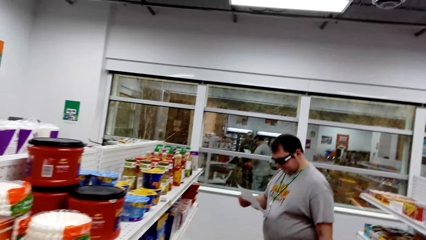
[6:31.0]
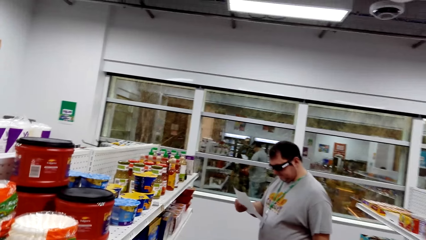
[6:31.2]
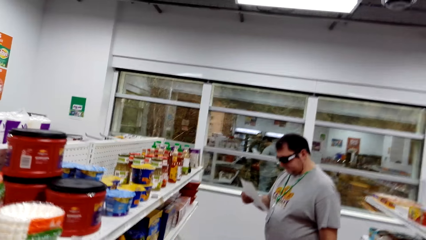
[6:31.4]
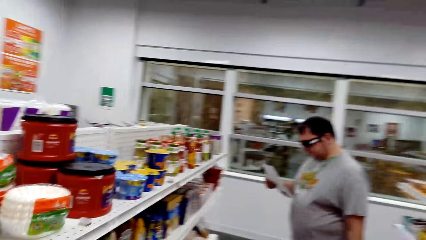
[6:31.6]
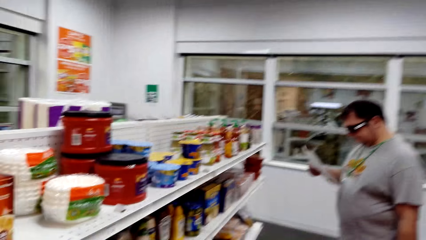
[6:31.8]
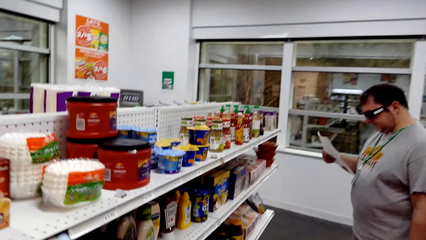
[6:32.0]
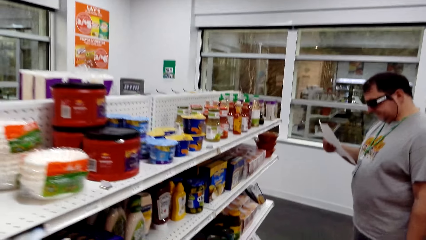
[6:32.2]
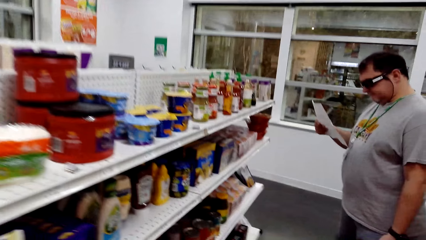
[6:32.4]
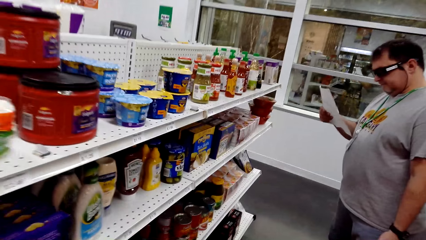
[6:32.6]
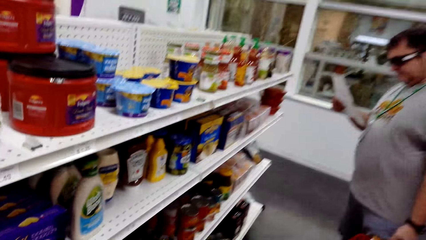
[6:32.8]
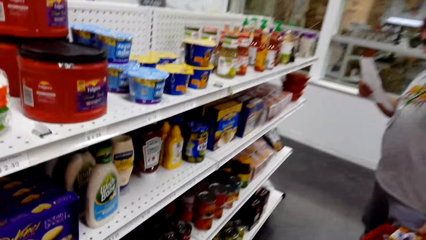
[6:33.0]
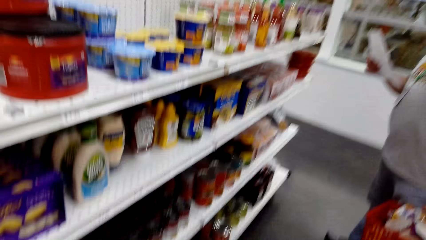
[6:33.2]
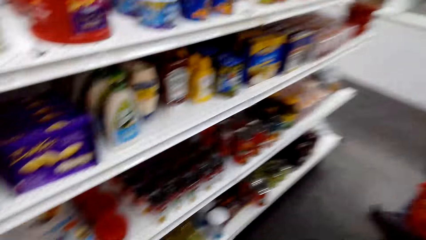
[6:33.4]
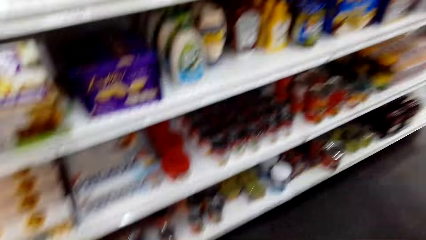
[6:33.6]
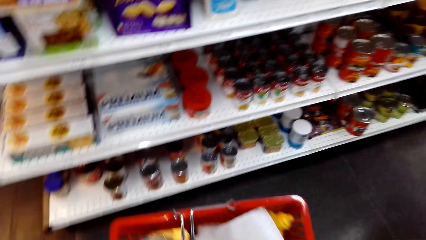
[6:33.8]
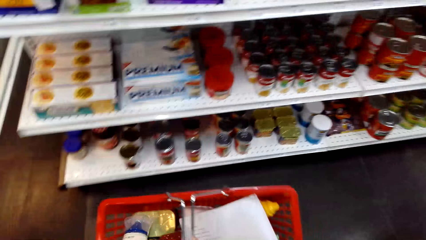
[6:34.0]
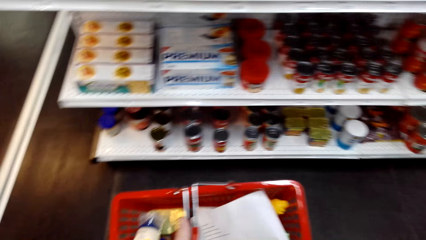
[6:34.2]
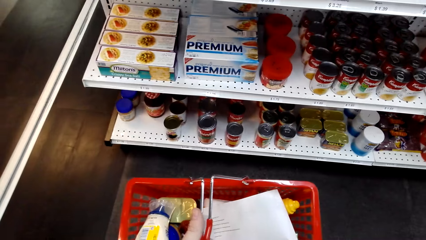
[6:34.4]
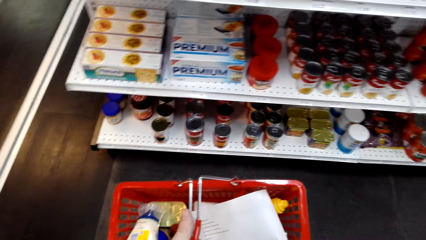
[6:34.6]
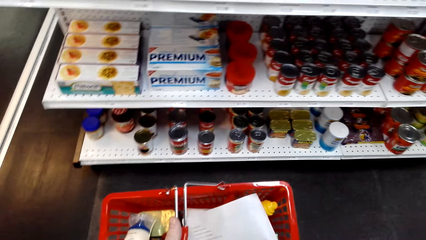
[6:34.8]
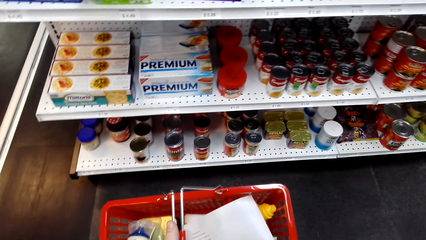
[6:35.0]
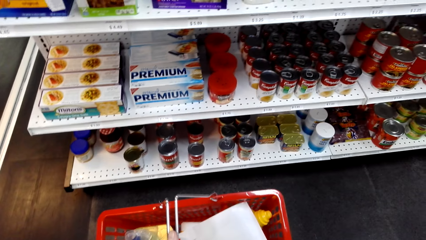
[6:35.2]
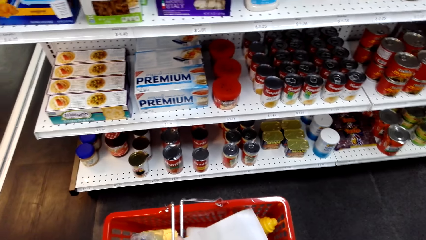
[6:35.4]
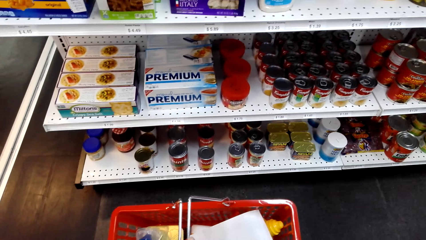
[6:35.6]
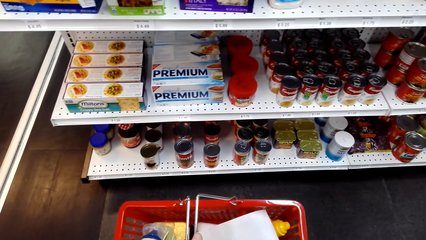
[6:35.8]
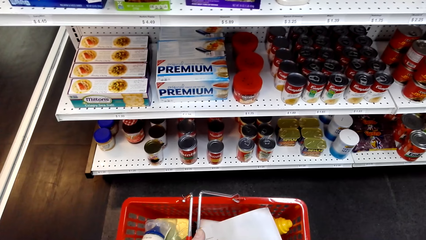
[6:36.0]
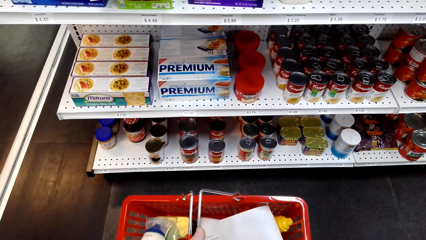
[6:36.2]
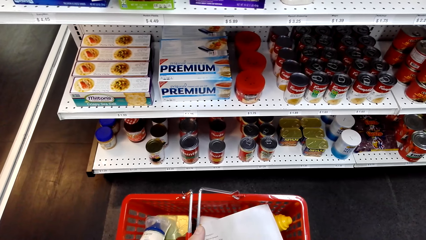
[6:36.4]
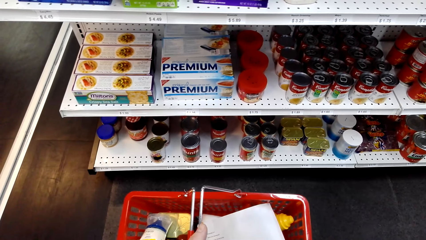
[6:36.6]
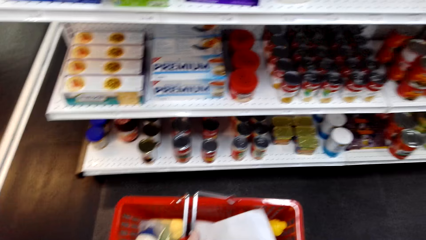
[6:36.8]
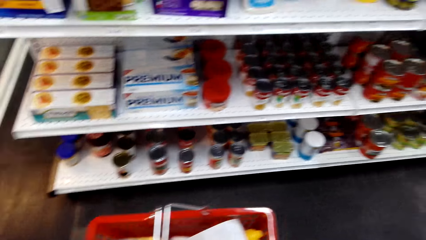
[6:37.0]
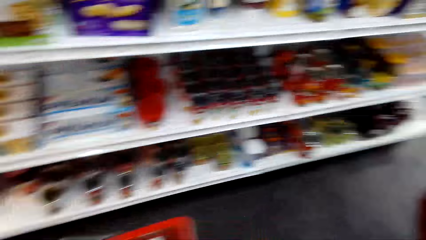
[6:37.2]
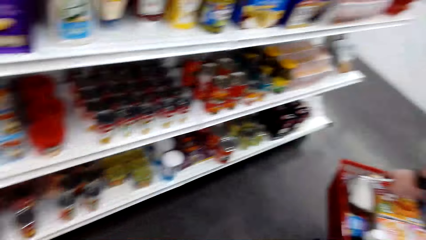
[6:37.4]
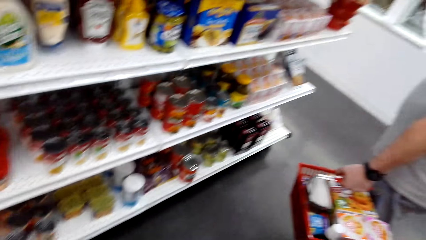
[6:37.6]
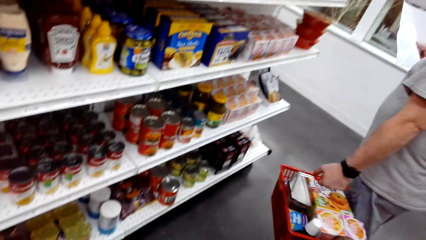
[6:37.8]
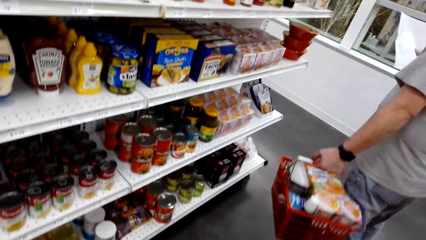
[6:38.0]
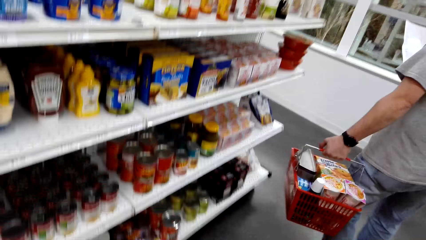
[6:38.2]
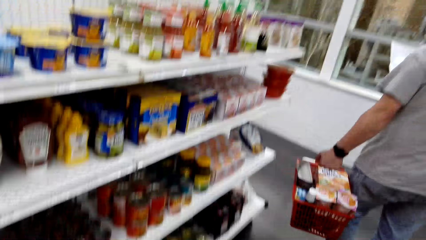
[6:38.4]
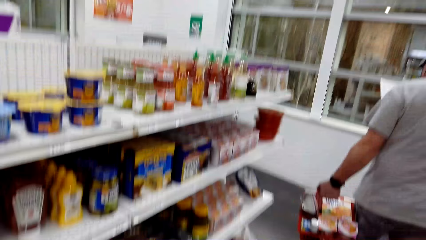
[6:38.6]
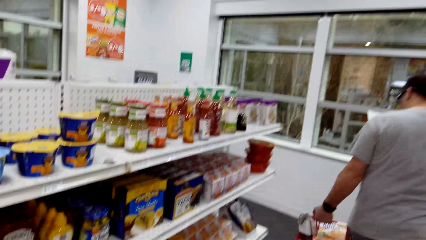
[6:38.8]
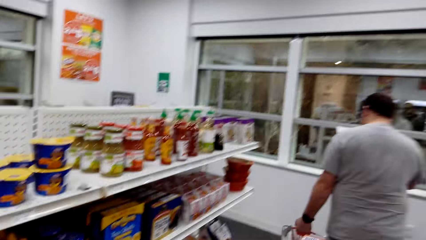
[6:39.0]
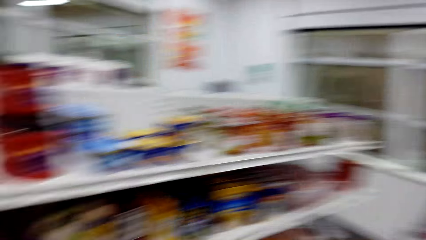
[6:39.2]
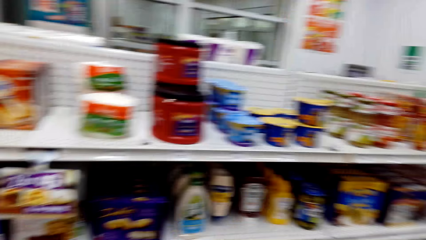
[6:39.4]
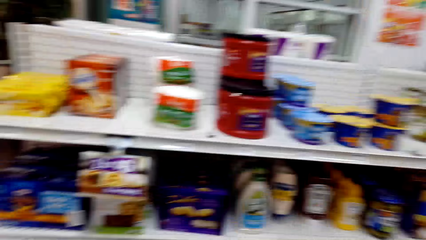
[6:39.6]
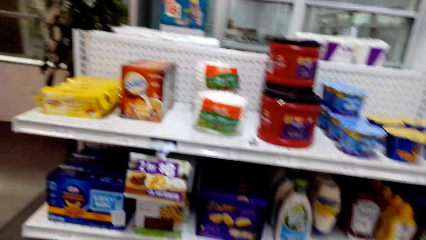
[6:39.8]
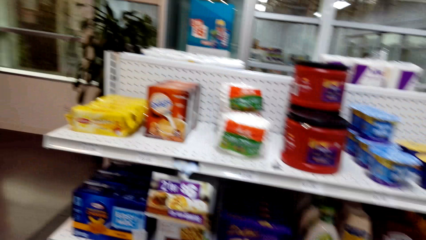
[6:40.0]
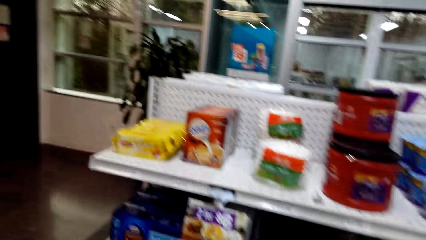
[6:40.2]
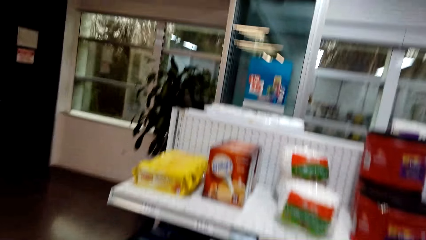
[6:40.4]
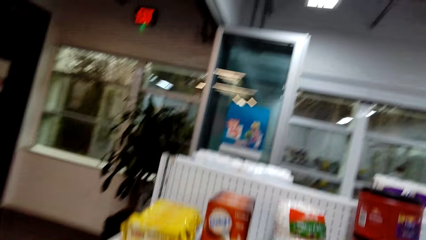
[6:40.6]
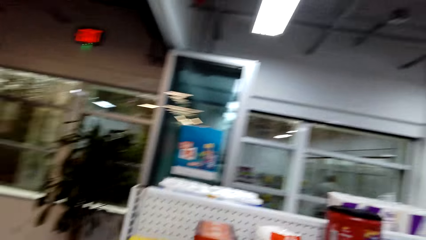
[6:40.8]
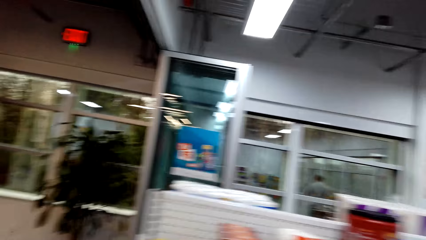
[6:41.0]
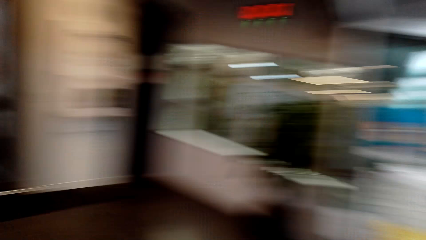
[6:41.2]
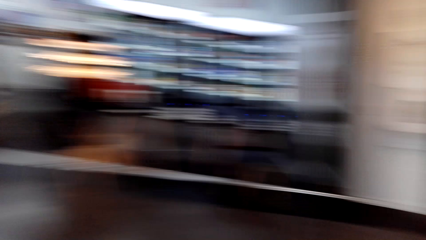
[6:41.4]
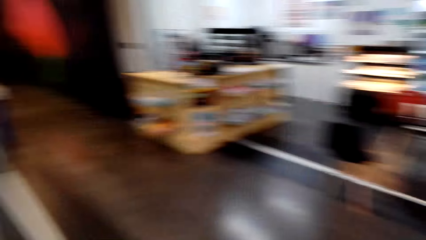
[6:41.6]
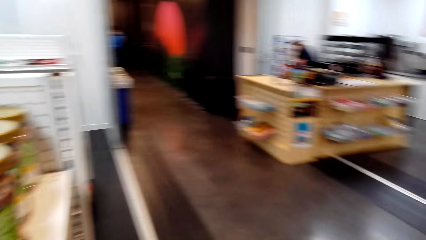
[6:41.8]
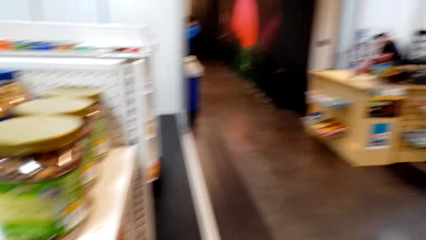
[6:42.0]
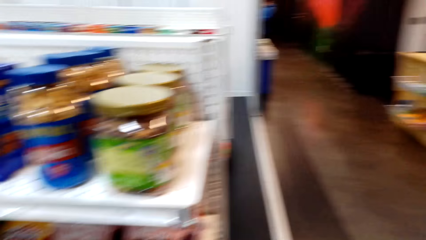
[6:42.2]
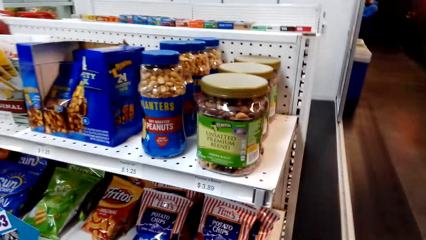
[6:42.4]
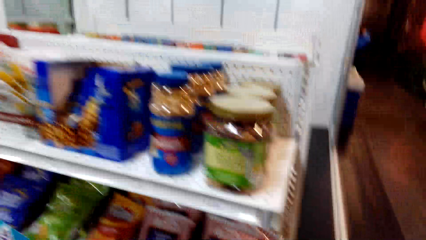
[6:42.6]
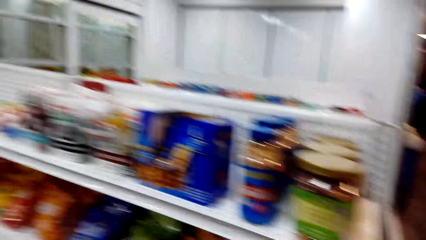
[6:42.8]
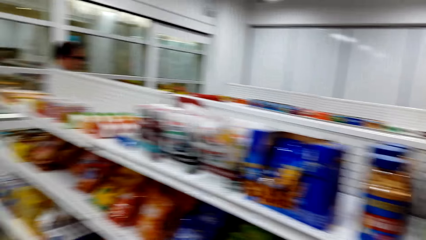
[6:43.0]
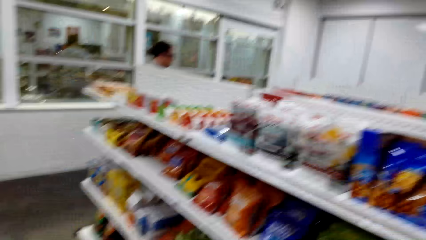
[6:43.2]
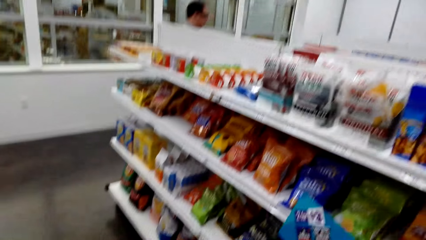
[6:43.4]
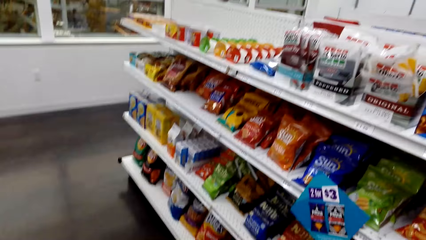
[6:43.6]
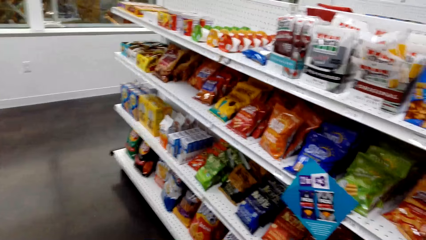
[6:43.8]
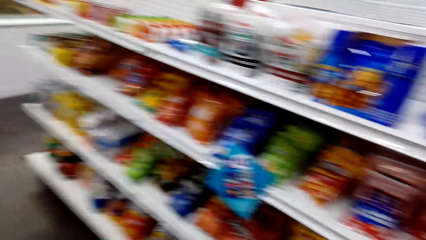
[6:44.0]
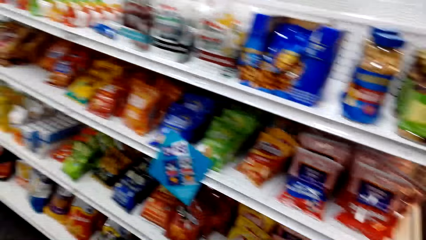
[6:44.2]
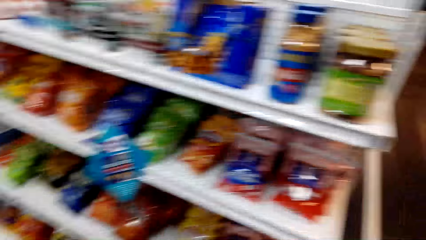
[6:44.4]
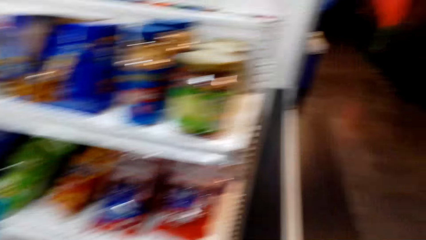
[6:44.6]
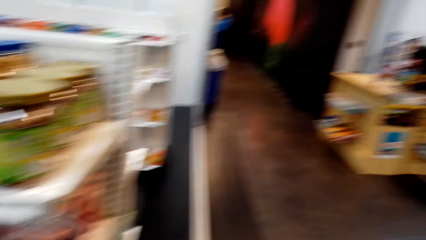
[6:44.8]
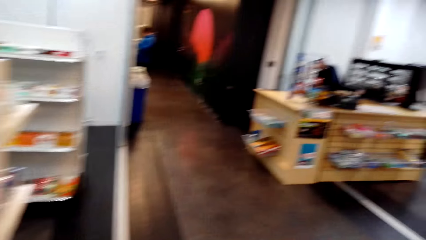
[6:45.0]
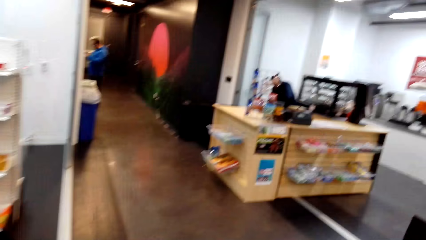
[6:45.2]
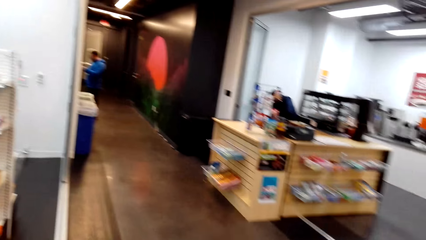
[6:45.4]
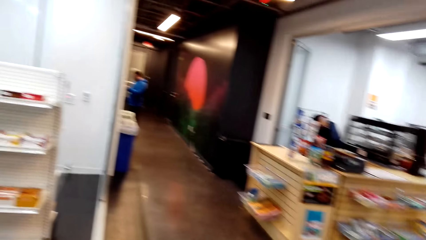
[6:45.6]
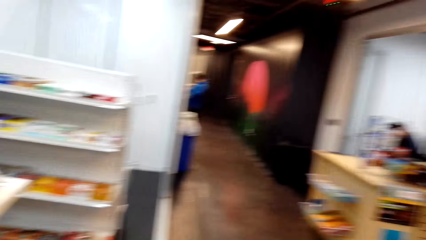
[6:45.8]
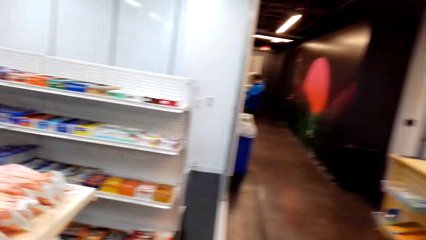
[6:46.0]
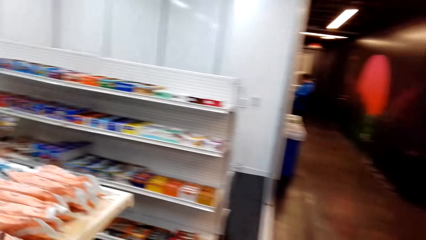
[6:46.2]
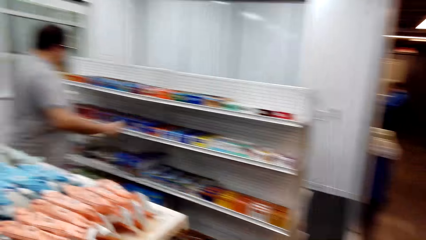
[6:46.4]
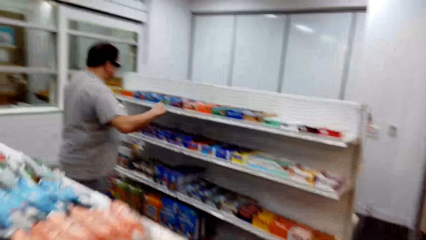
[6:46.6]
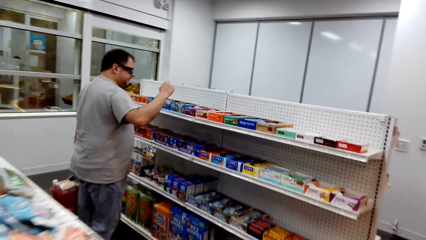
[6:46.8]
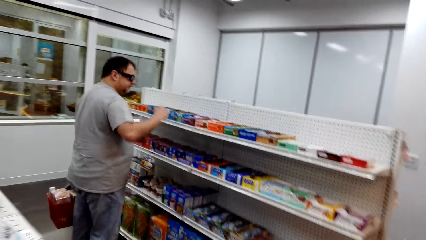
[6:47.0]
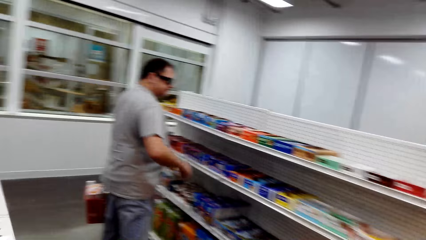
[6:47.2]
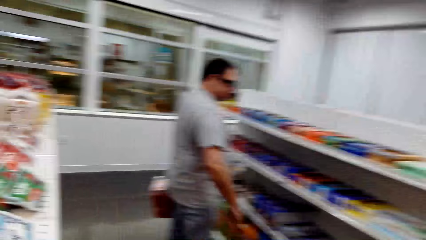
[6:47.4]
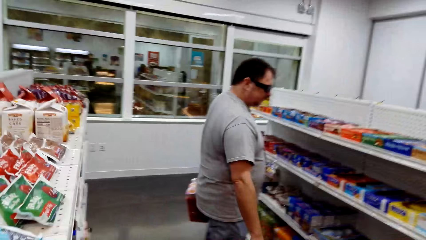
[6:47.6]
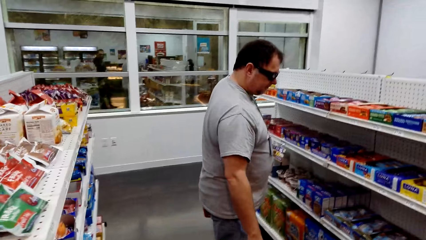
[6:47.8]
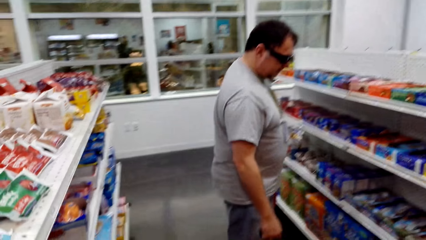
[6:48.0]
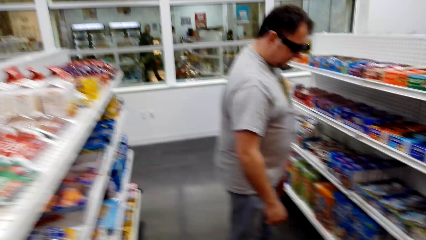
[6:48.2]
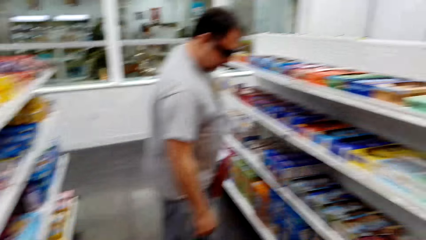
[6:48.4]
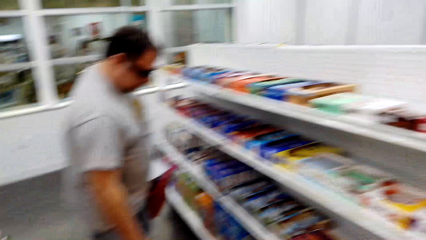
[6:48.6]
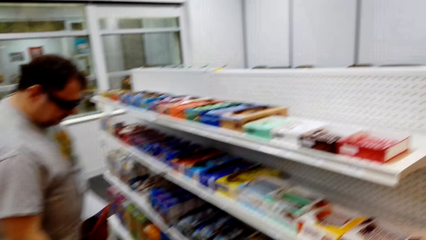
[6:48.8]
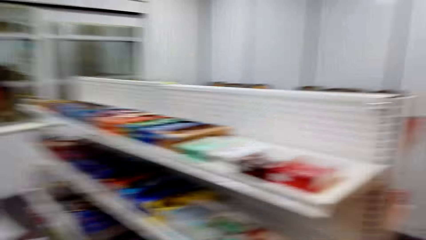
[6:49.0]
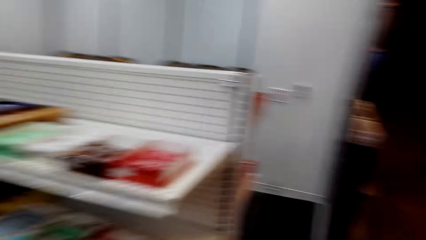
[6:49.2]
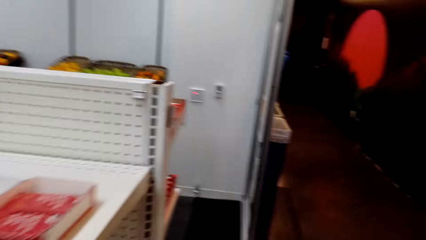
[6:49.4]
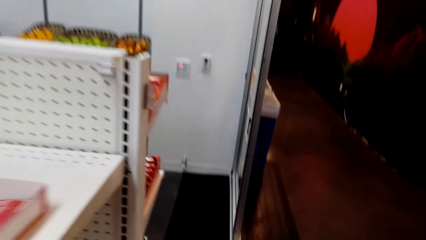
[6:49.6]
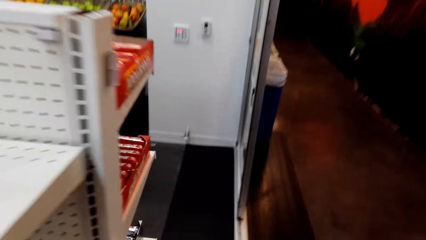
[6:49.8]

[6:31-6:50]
The camera wearer stares at the shelf and puts down the shopping cart. A man walks at the supermarket. The camera wearer walks in the supermarket and looks around. The man stares at the shelf.
